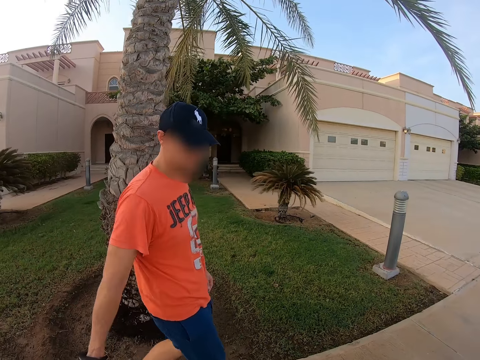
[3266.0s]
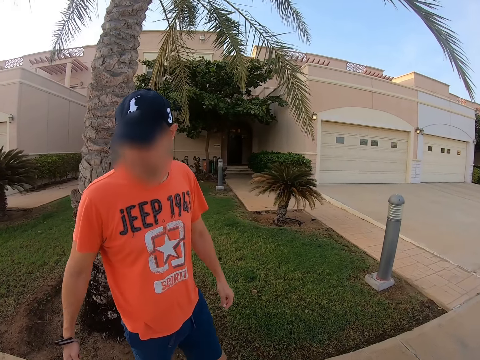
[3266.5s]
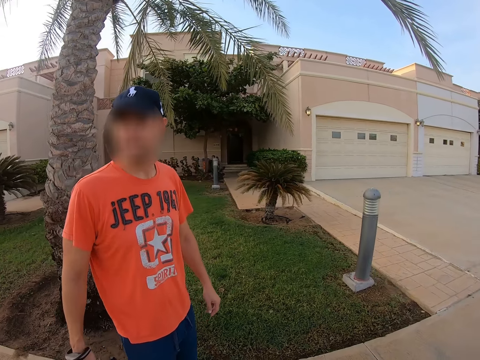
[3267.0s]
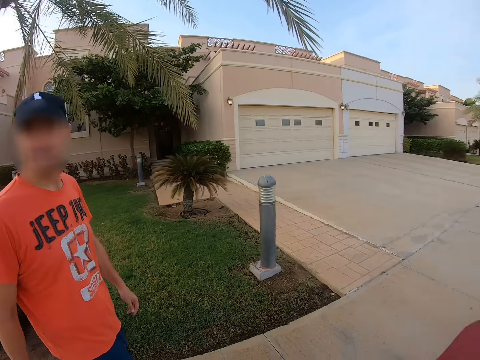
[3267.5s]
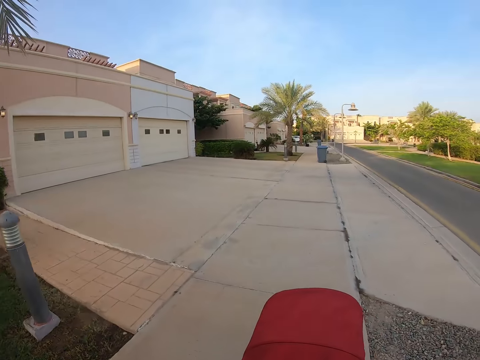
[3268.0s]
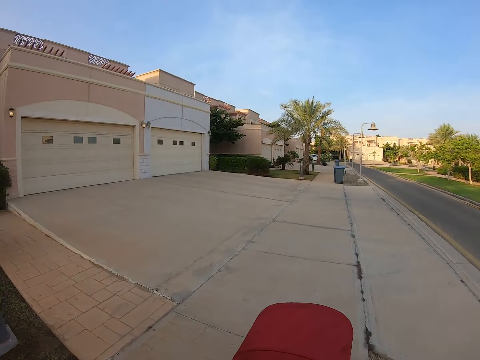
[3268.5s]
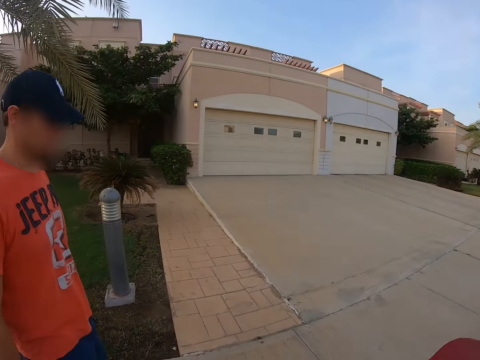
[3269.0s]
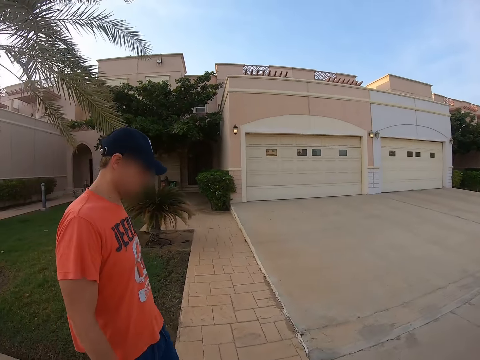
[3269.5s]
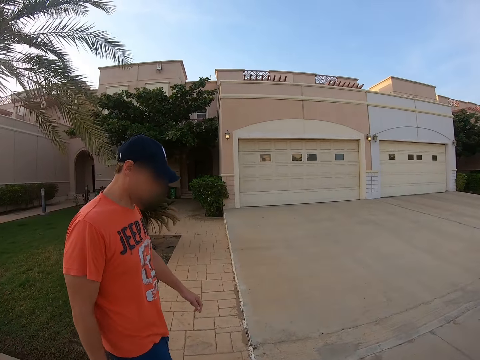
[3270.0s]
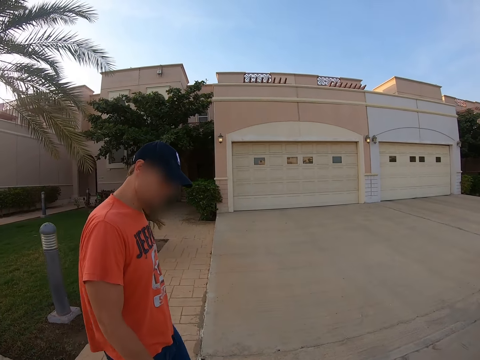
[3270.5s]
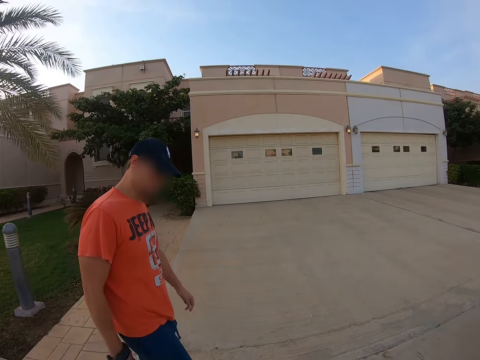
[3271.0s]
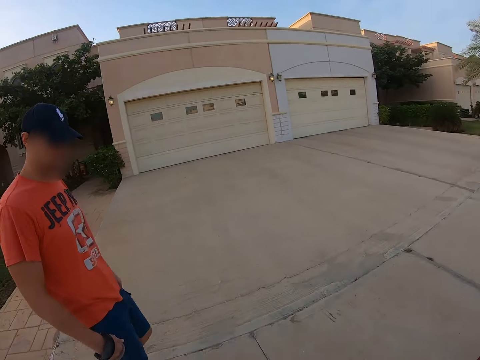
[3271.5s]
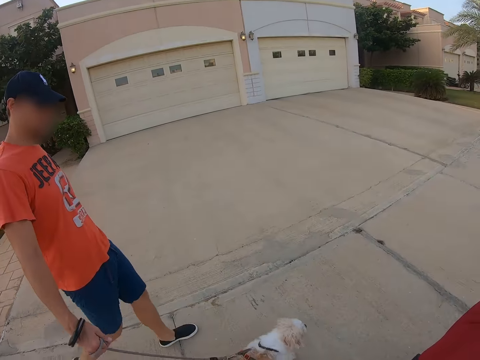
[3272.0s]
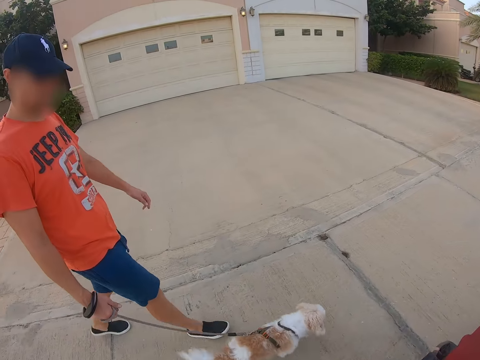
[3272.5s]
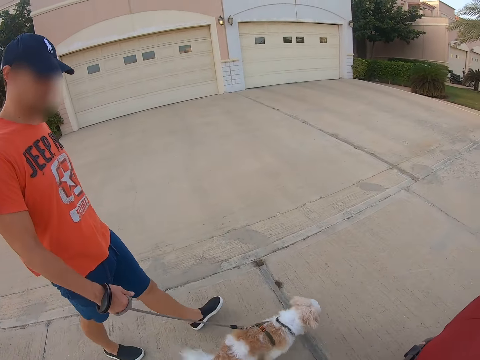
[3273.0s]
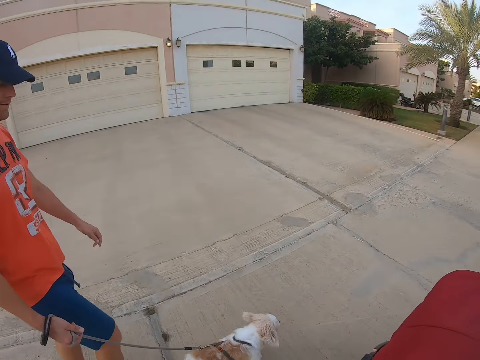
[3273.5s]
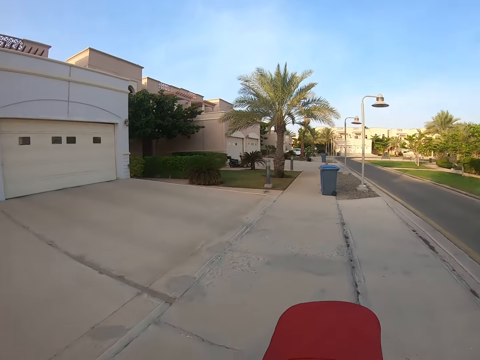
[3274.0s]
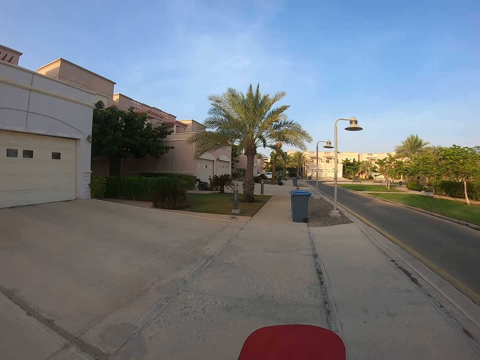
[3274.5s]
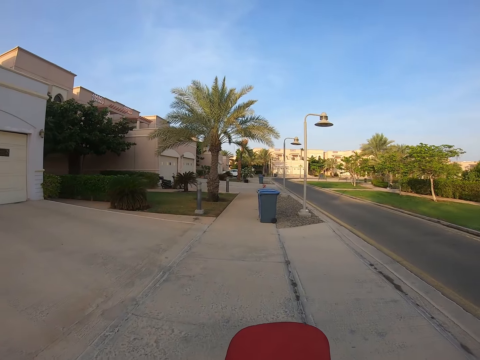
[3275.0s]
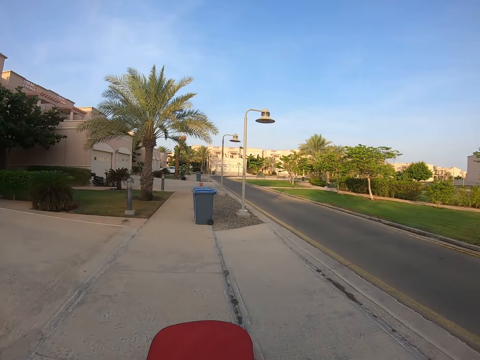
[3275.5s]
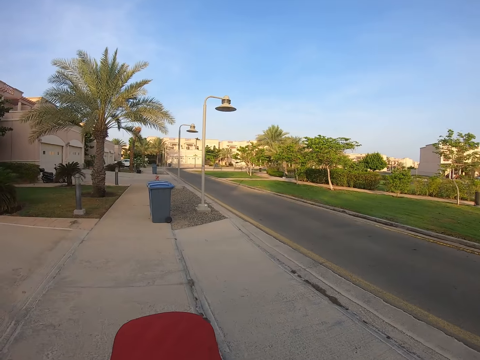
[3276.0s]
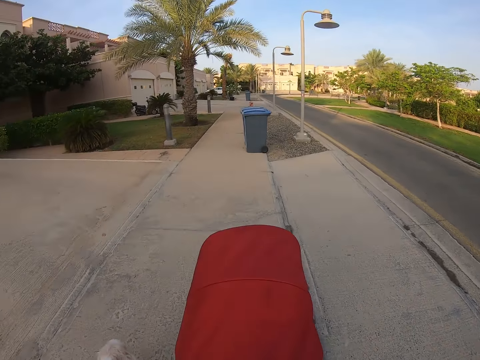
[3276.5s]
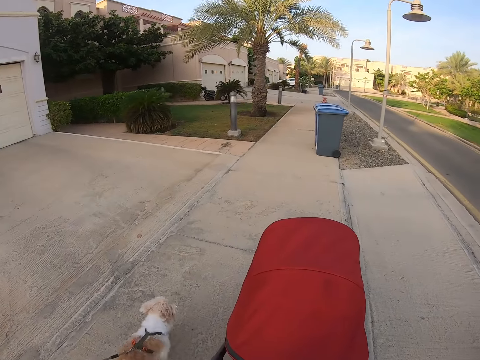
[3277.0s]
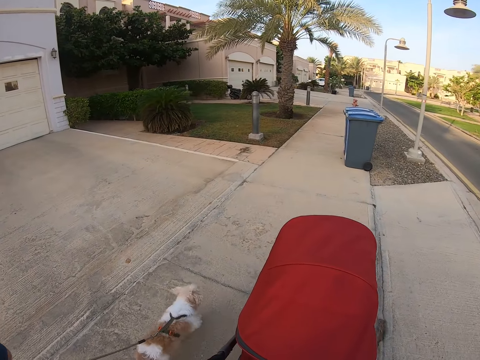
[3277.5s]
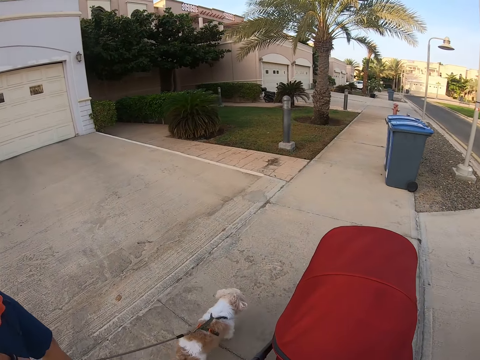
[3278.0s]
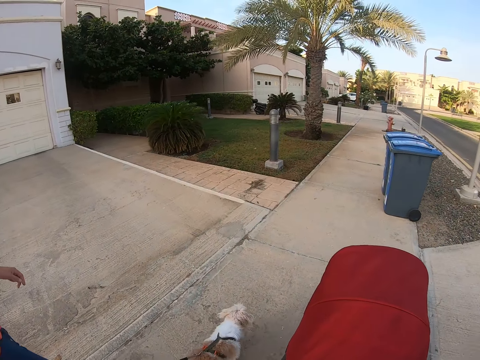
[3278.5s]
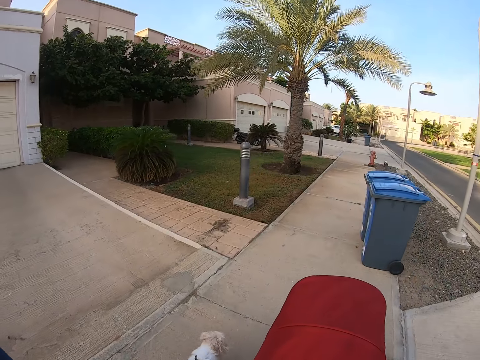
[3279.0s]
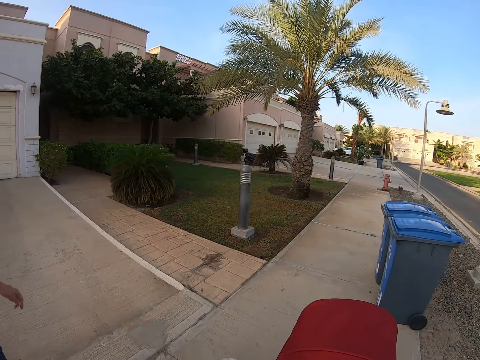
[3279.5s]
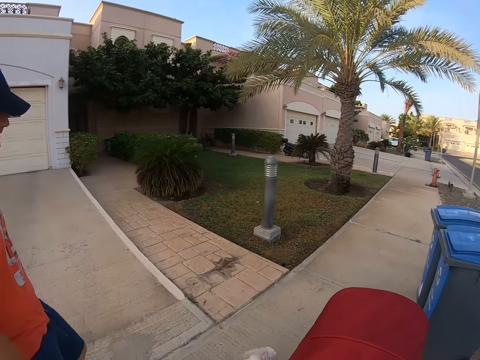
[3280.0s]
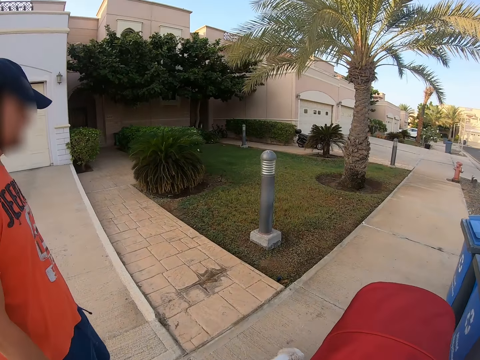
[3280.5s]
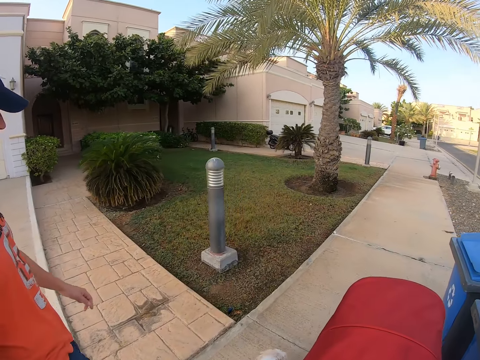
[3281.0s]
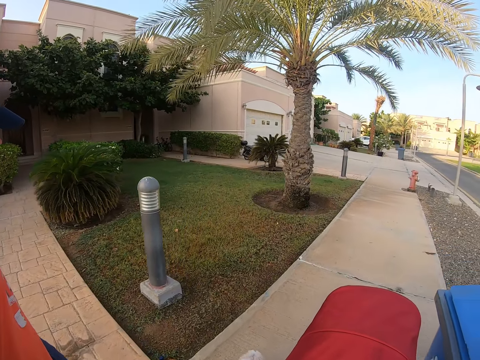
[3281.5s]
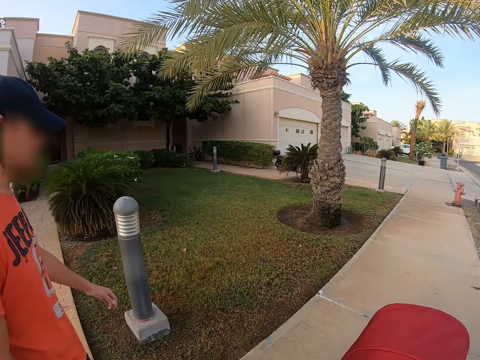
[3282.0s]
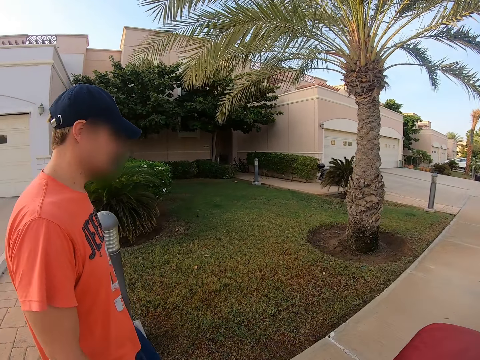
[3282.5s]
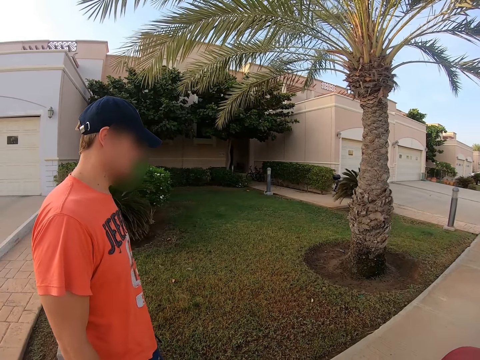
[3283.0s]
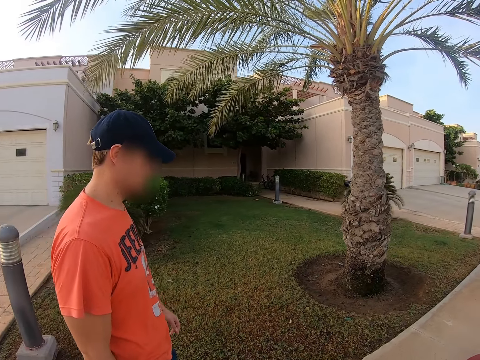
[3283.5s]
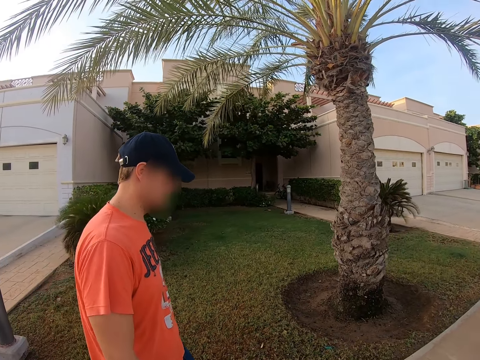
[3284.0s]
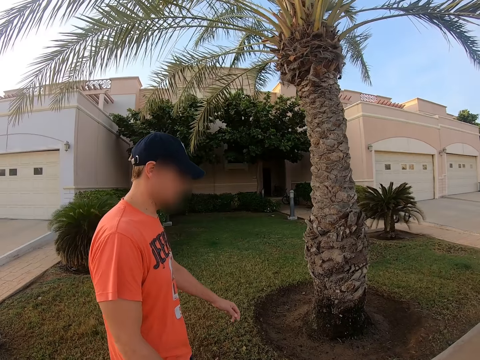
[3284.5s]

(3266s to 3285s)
A man pulls a dog leash. The man walks the dog. The camera wearer pushes a baby carriage. The man walks around. The camera wearer looks at the man. They look at the dog. They push the baby carriage. They look at the dog. The man walks the dog. The camera wearer looks at the man.

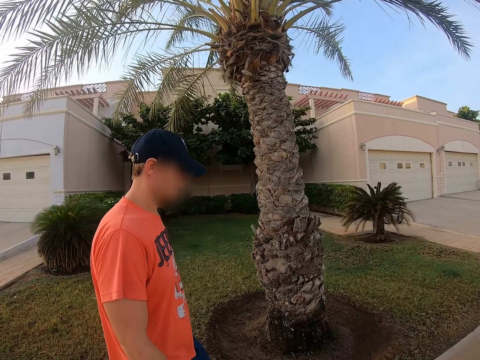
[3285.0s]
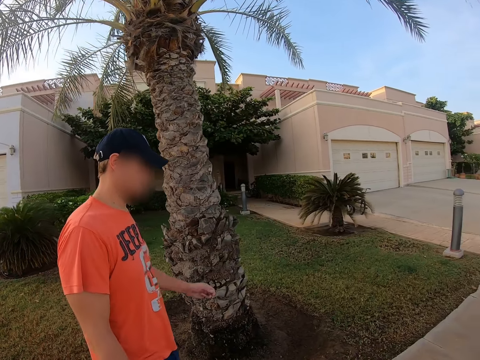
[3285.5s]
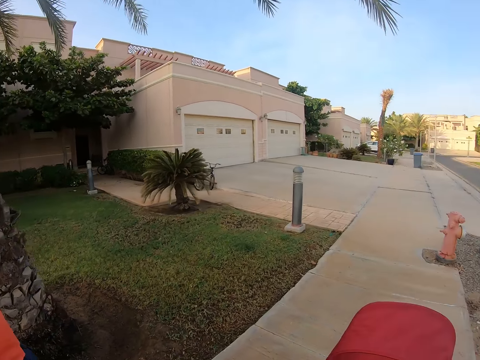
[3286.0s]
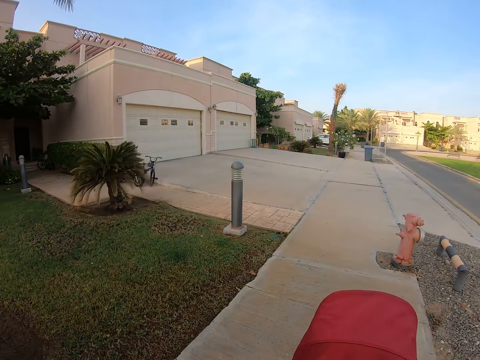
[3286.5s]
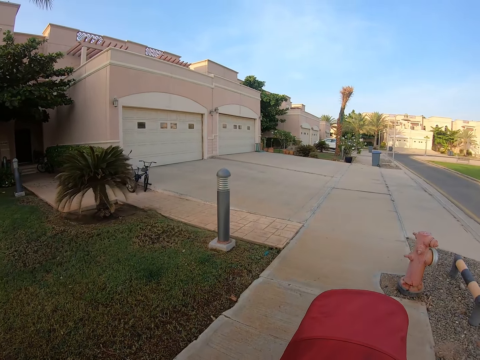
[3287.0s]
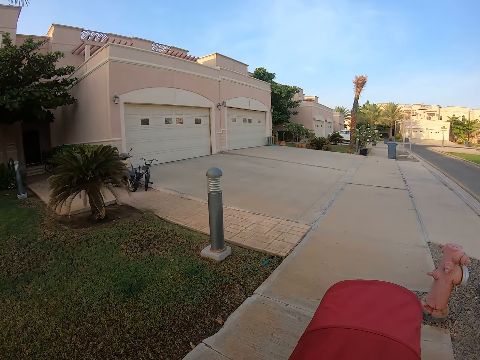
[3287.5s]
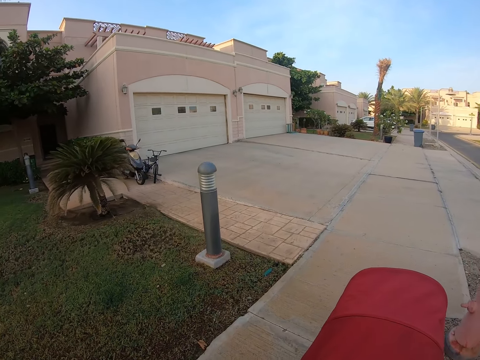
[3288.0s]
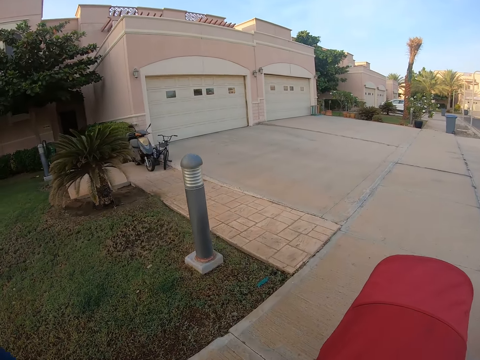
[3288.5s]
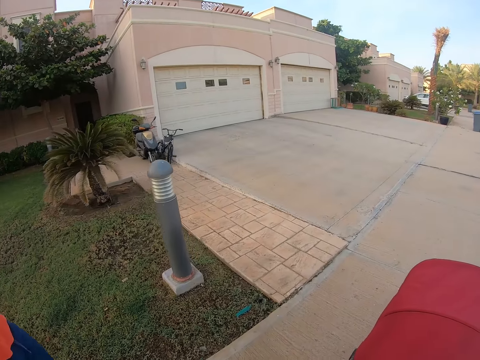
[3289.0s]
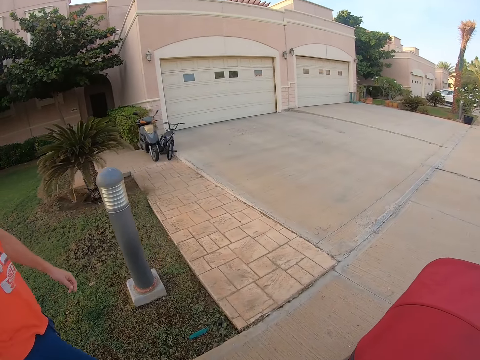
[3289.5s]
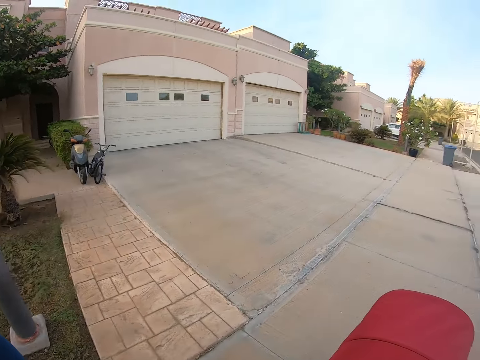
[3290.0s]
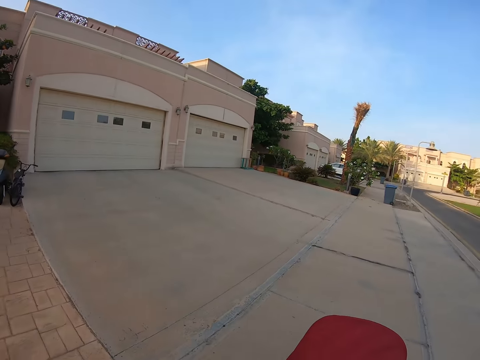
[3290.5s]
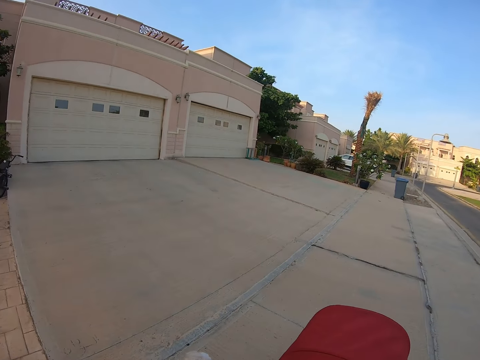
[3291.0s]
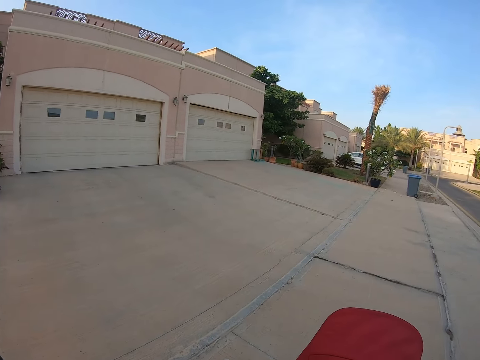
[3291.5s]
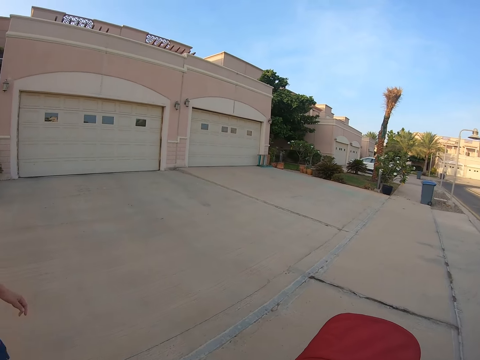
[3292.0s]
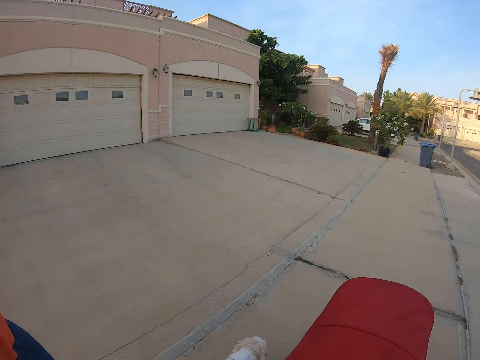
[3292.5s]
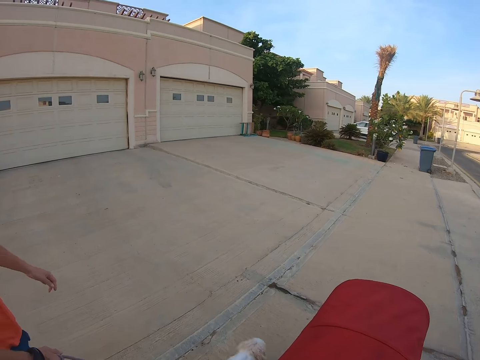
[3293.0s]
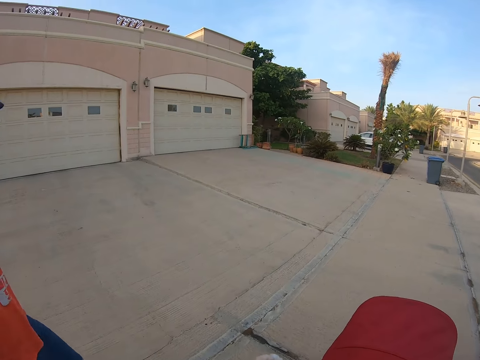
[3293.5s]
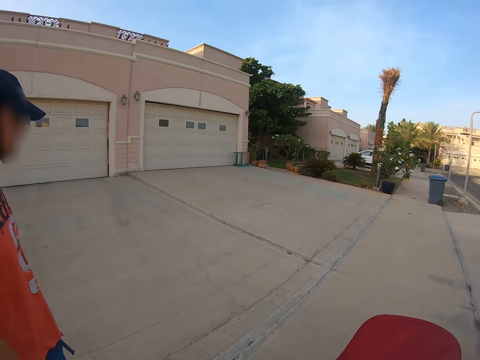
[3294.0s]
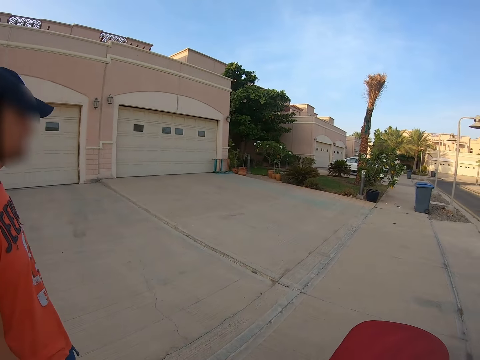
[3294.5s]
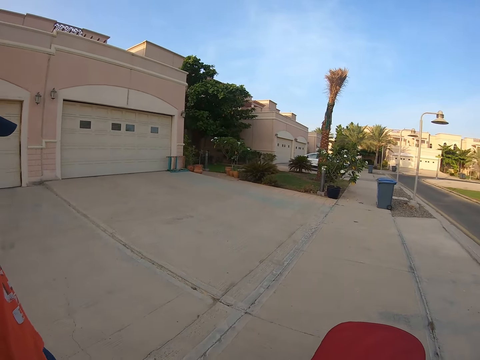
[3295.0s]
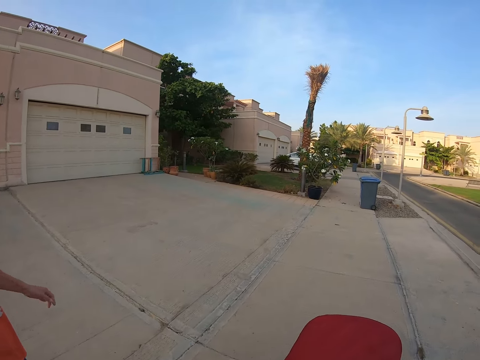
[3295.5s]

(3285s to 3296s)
The camera wearer pushes a baby carriage. A man walks beside the camera wearer. The man walks a dog. The camera wearer looks at the building.
